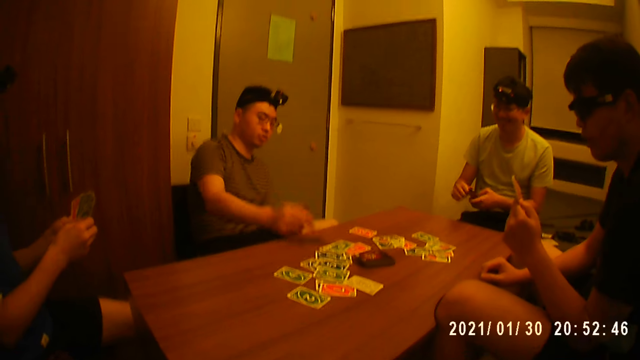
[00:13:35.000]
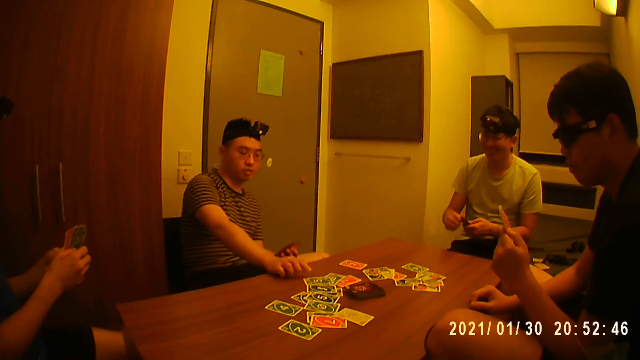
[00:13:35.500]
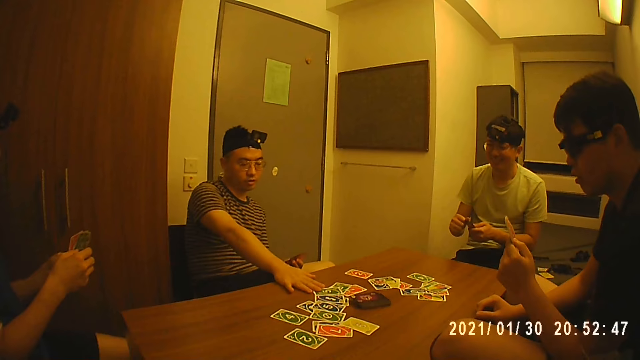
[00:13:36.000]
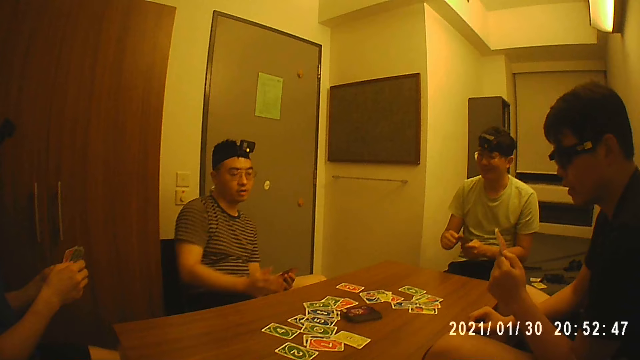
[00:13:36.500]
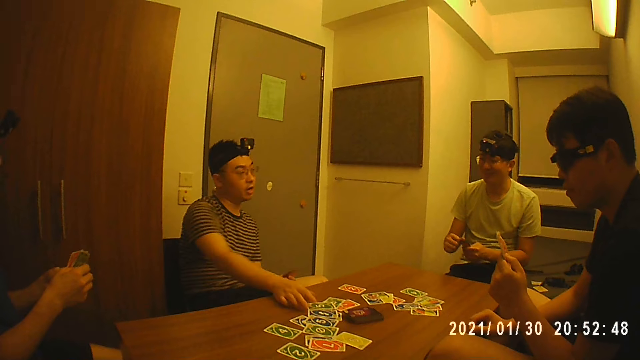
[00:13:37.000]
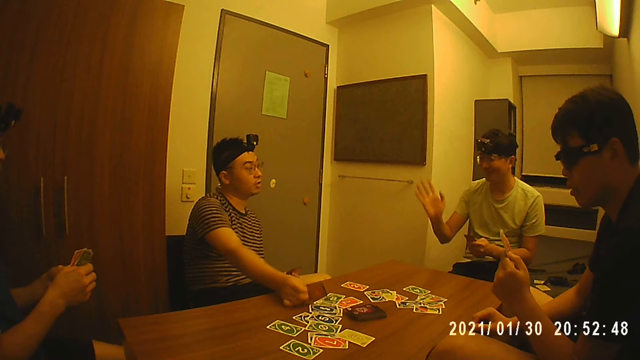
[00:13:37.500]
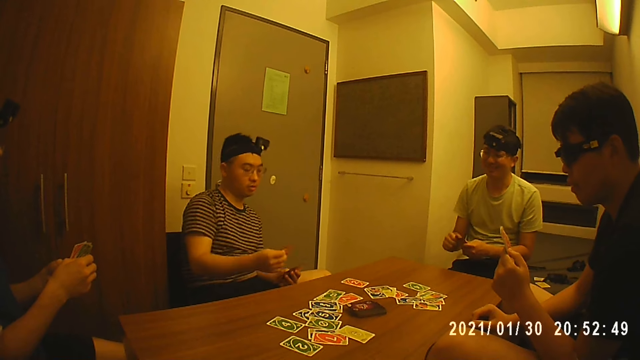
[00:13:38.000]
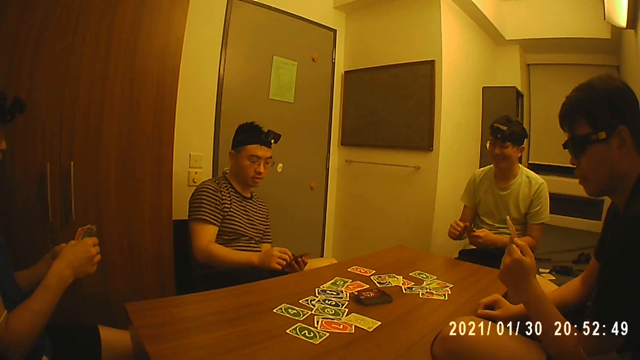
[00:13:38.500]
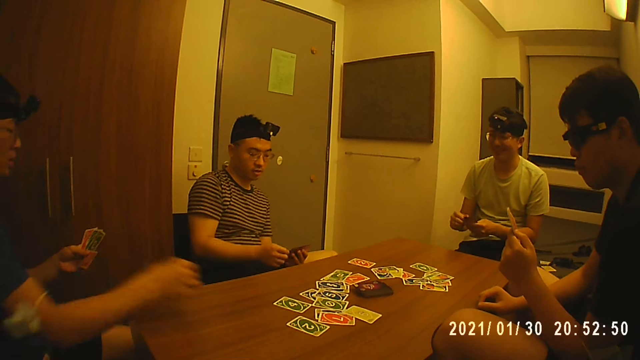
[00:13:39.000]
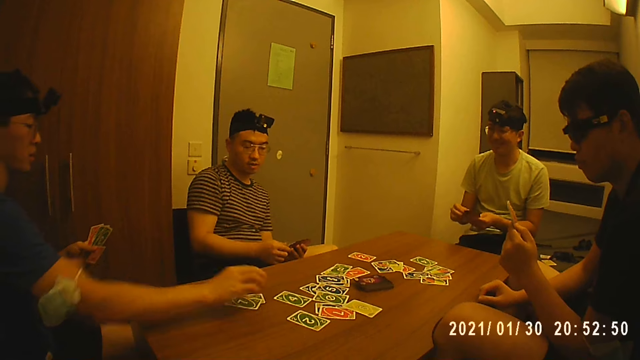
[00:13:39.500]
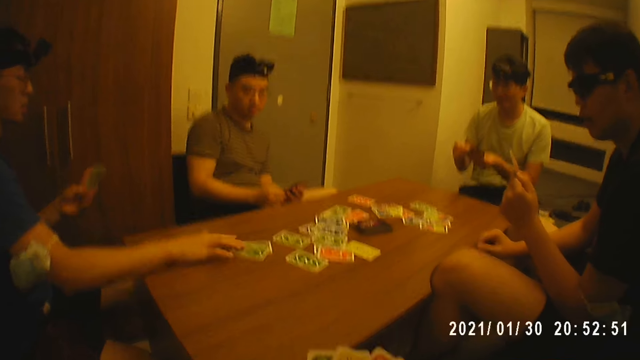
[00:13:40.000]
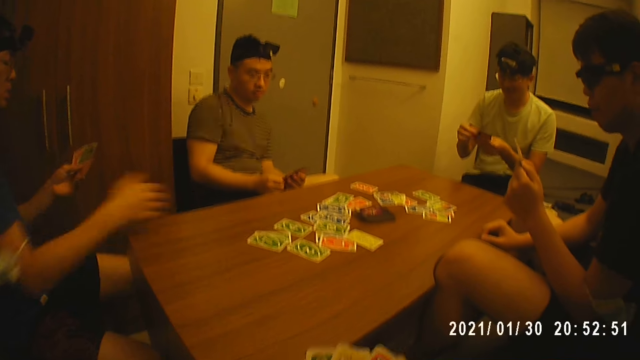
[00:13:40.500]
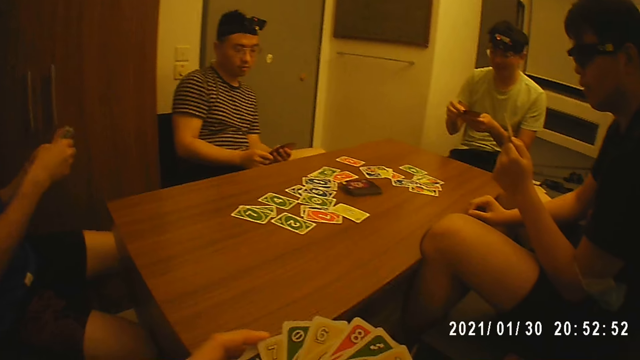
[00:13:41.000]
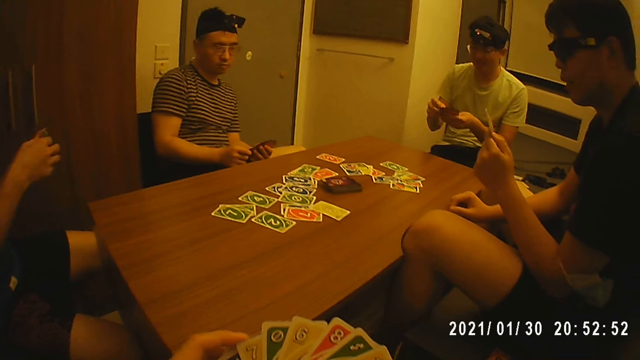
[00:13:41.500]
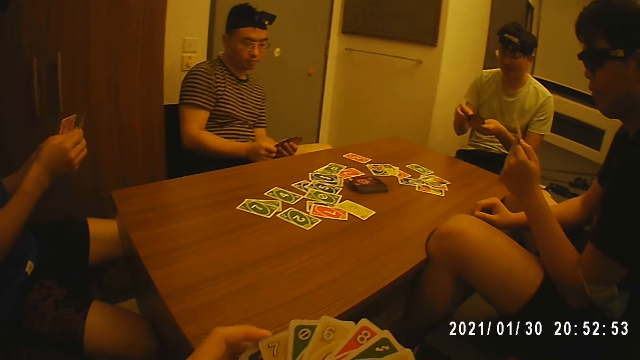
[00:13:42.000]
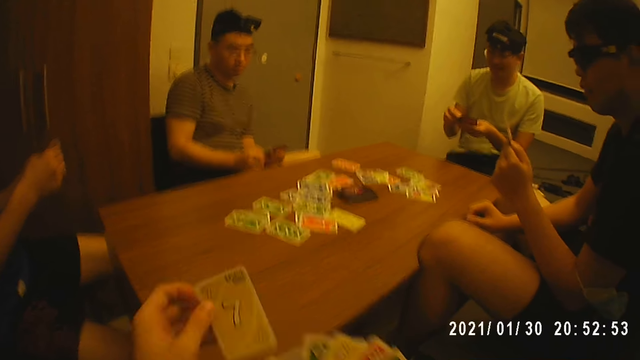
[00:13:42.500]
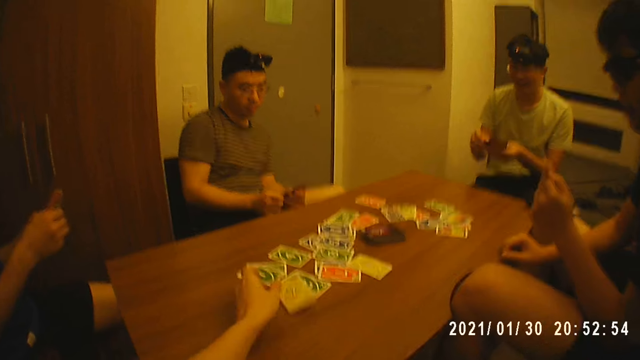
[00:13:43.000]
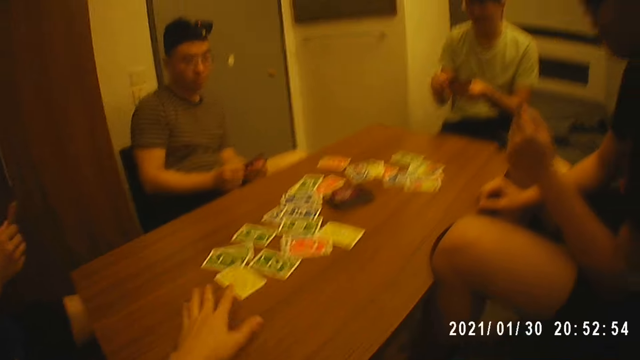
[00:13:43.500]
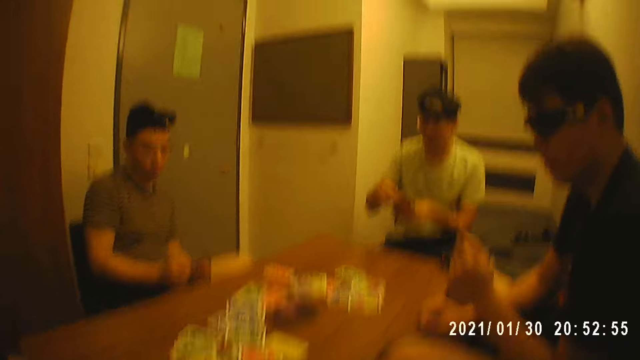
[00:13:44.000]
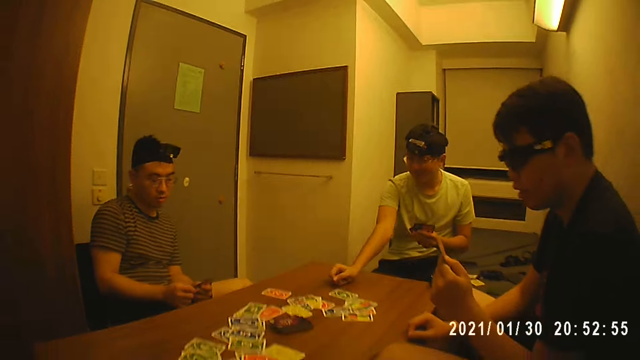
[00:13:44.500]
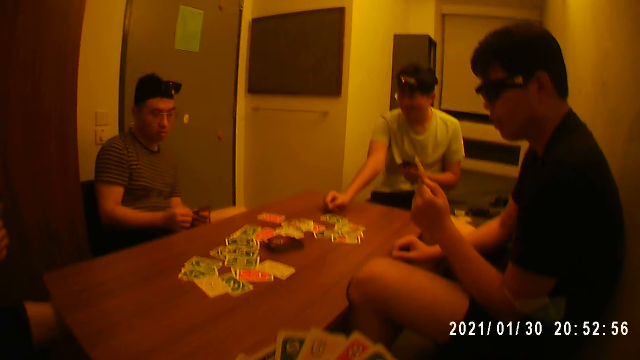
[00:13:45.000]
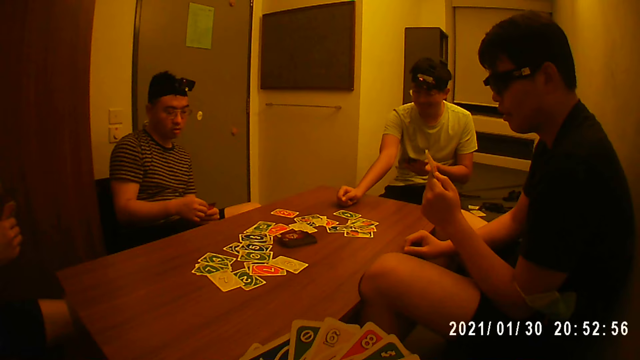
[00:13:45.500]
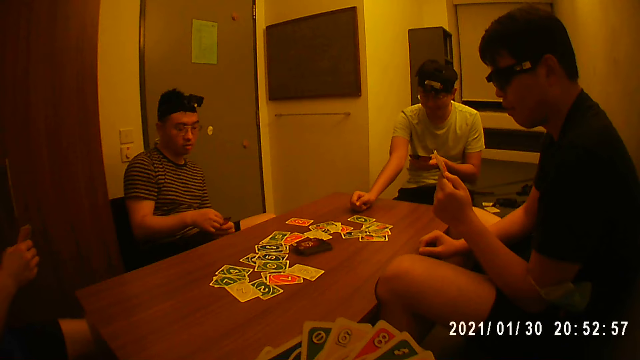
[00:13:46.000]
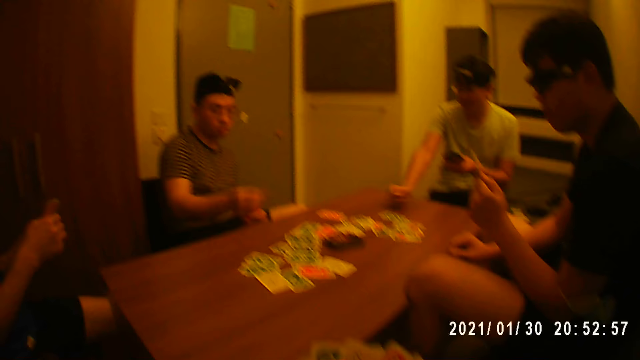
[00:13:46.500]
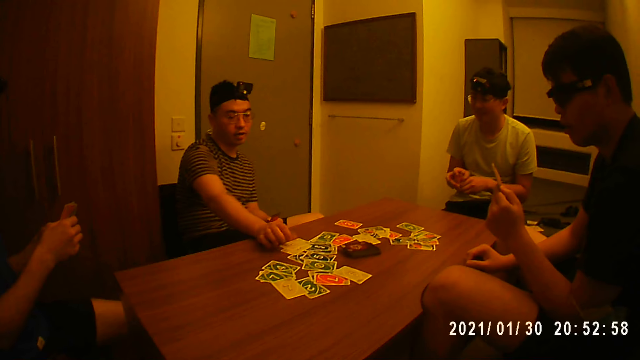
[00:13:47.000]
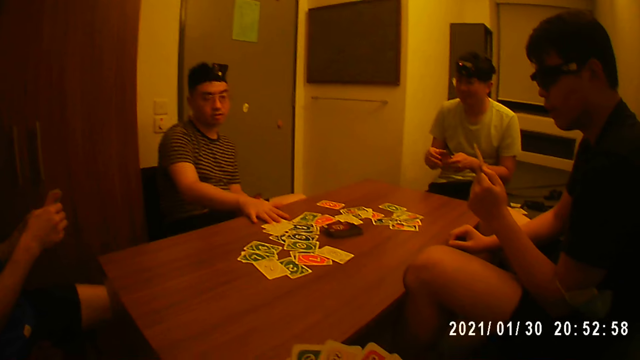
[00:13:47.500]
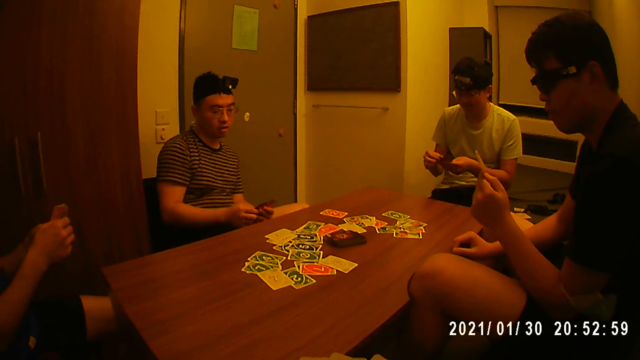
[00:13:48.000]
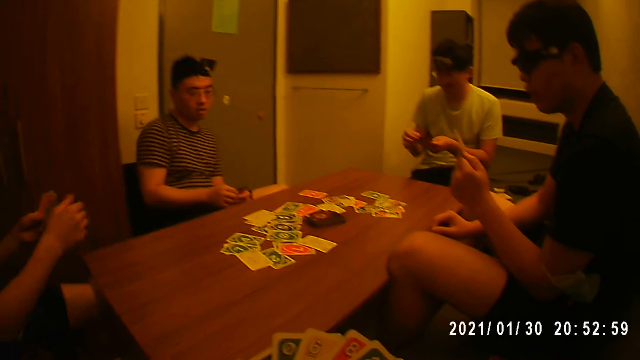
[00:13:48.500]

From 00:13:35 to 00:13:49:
A man places a card on the table with his right hand. He picks the card from the table with his right hand. Another man places some cards on the table with his right hand. The camera wearer places a card on the table with his right hand. A third man places a card on the table with his right hand. He places a card on the table again.

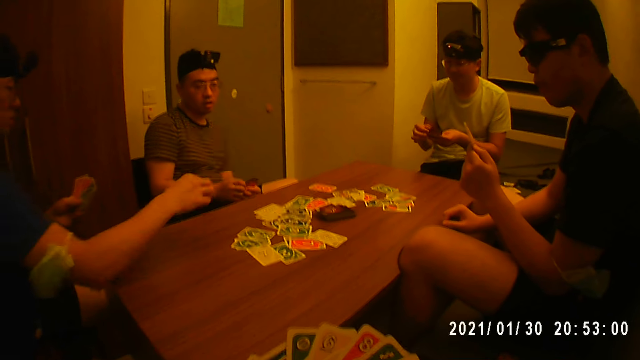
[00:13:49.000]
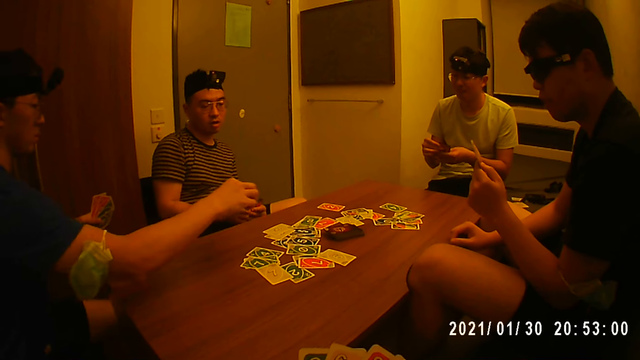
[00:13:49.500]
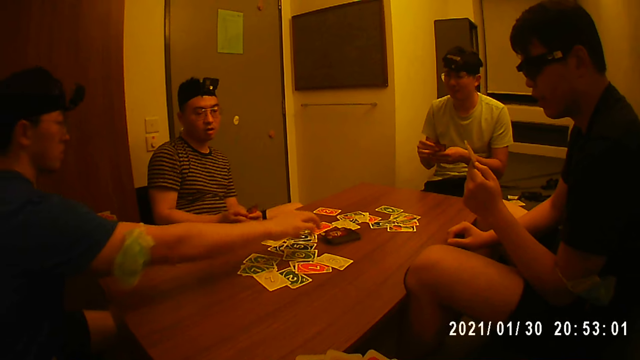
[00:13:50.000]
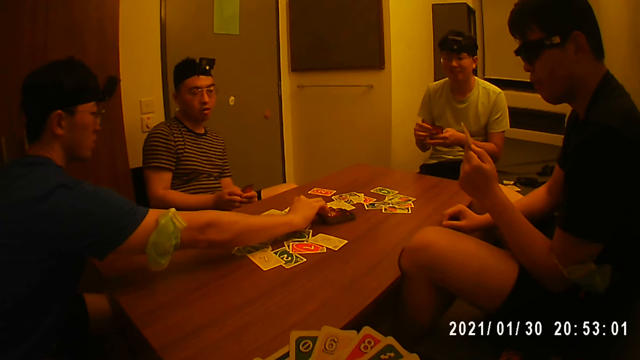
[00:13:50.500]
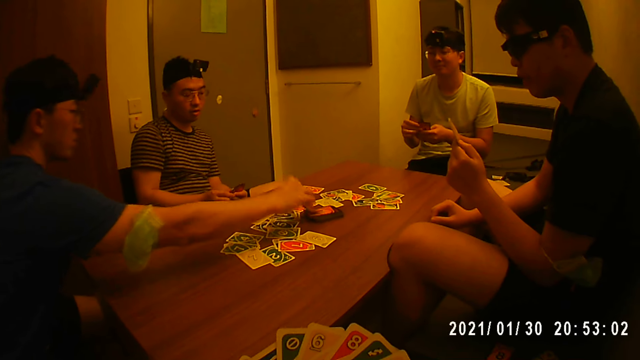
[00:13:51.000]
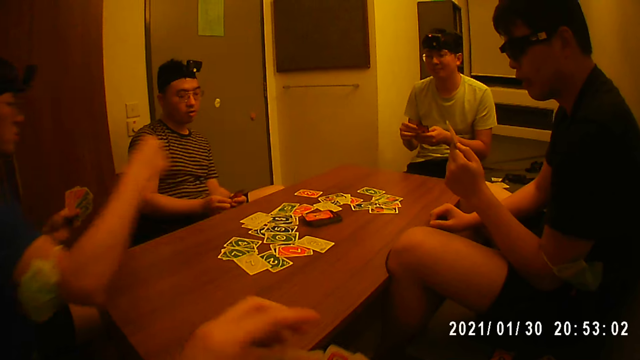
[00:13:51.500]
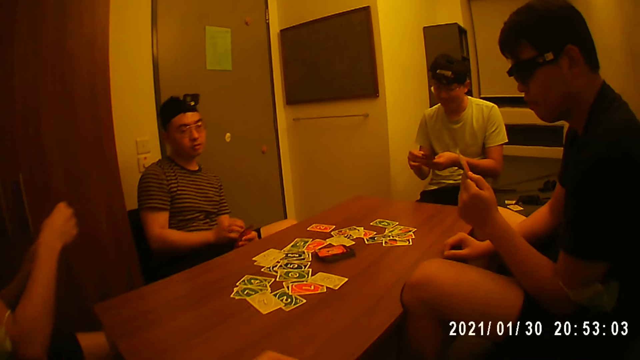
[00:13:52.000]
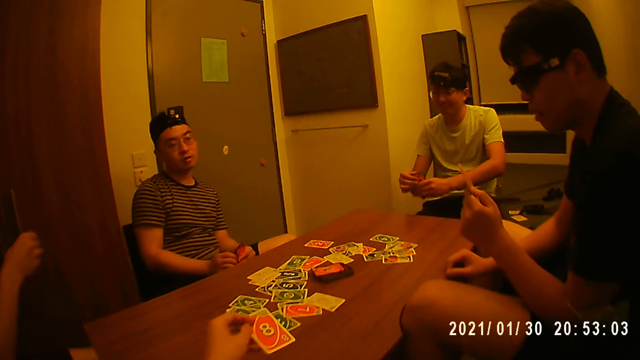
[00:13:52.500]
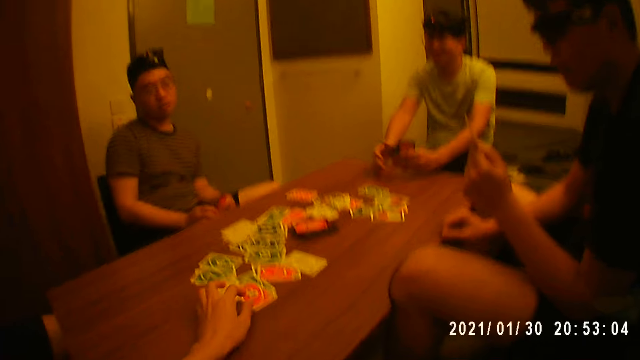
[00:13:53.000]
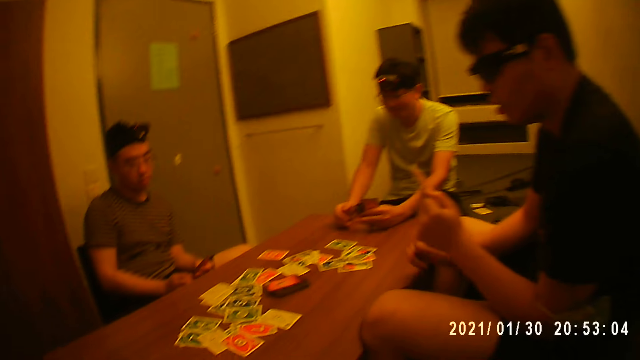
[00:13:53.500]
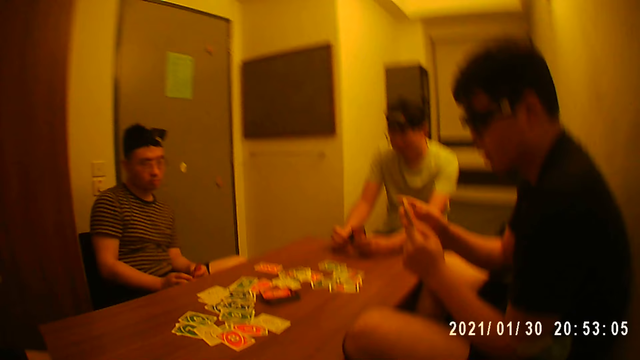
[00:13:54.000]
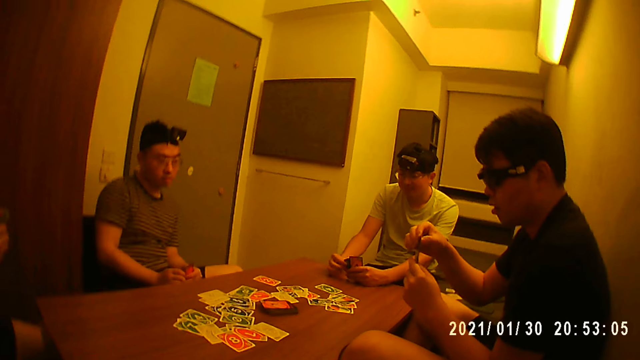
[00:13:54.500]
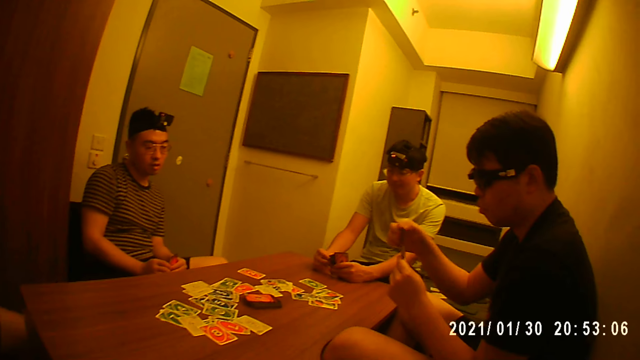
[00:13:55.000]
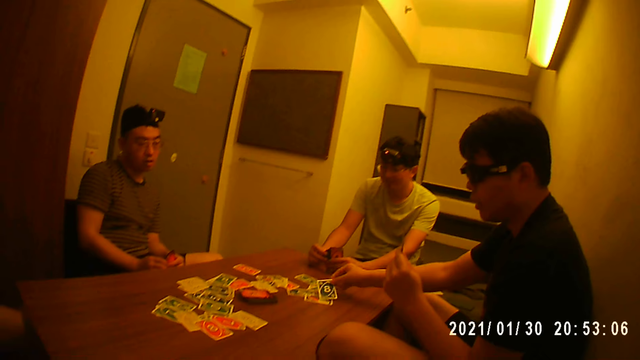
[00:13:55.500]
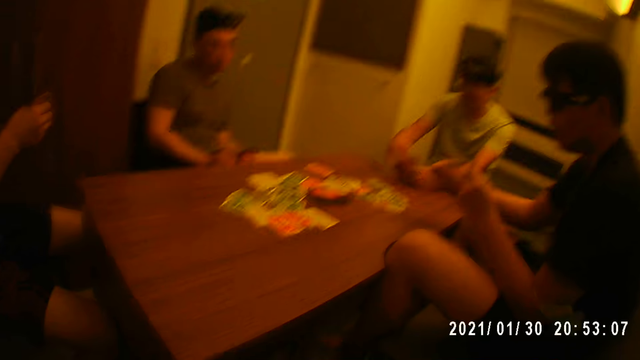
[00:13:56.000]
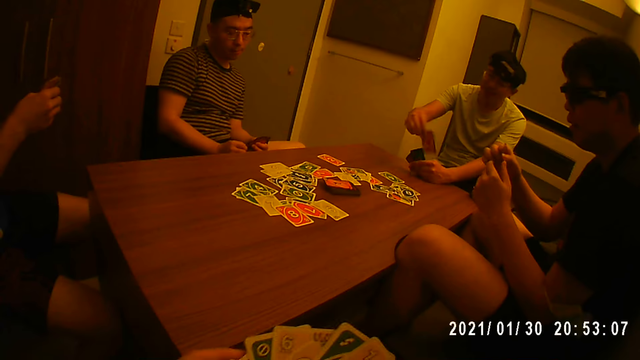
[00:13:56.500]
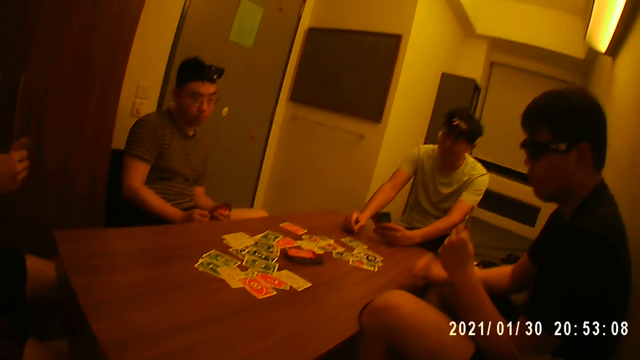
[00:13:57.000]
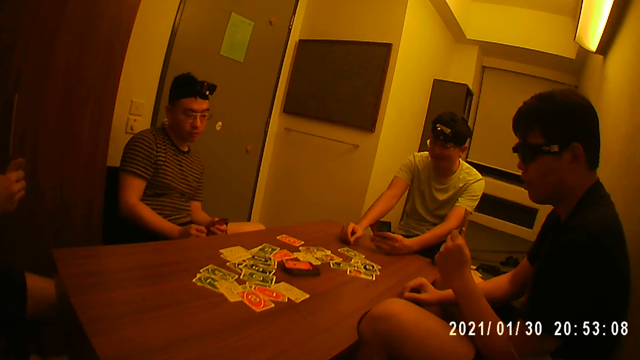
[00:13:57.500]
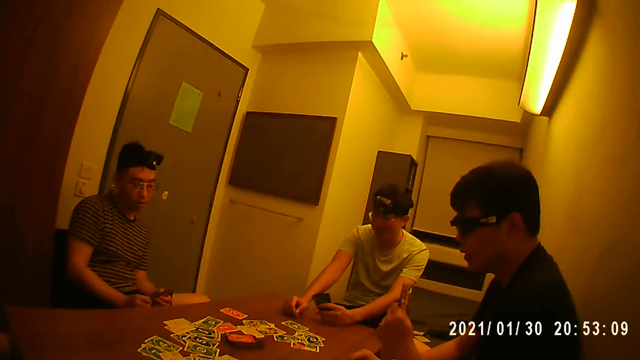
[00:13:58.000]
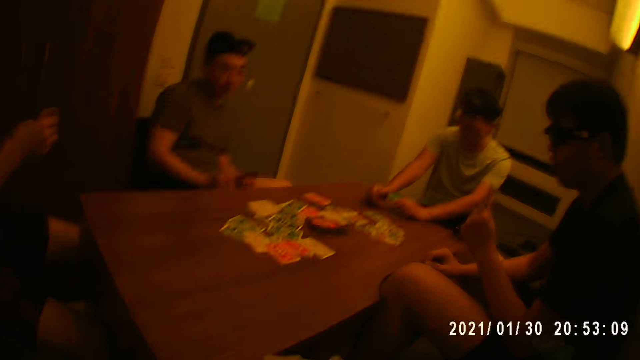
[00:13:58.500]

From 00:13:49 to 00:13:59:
A man picks a card from the stack of cards on the table with his right hand. The camera wearer places a card on the table with his right hand. Another man places a card on the table with his right hand. Another man places a card on the table with his right hand.
